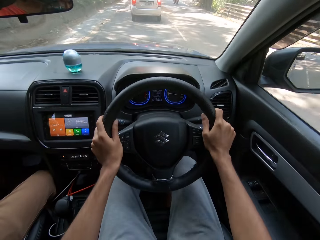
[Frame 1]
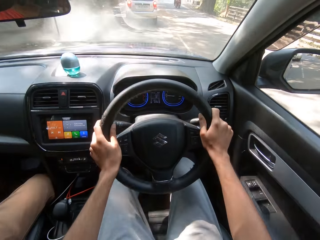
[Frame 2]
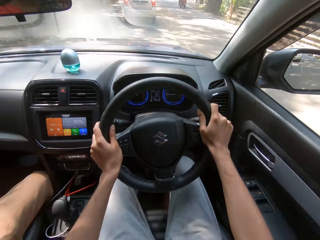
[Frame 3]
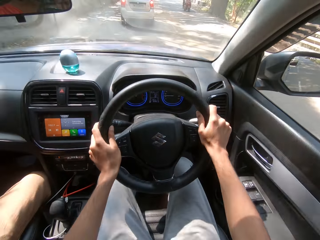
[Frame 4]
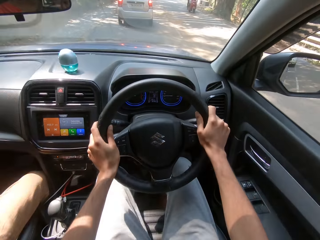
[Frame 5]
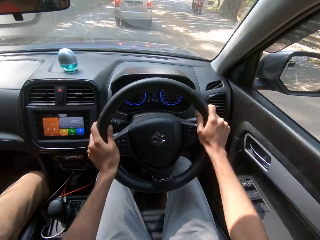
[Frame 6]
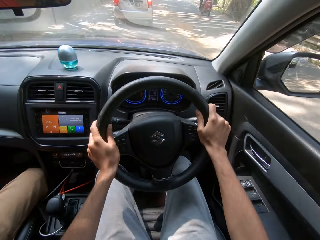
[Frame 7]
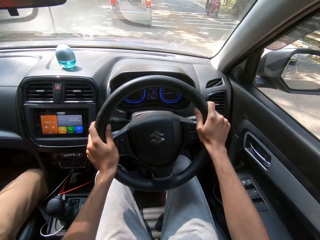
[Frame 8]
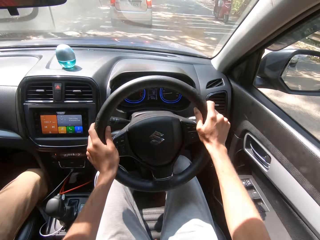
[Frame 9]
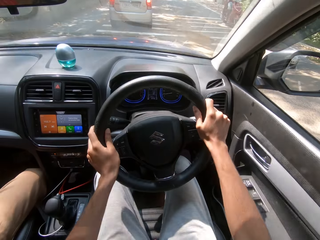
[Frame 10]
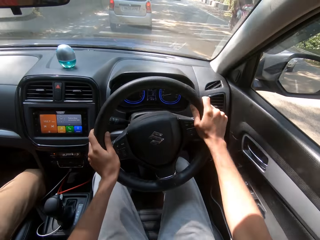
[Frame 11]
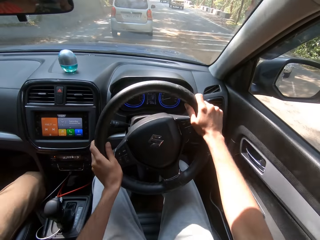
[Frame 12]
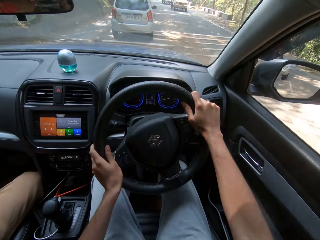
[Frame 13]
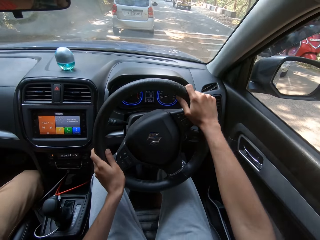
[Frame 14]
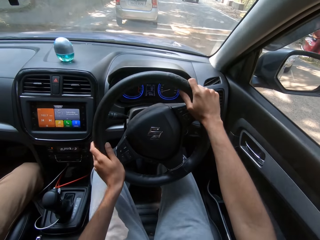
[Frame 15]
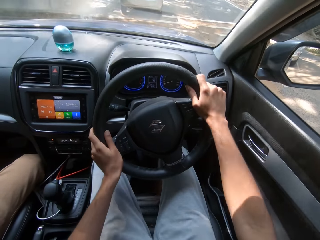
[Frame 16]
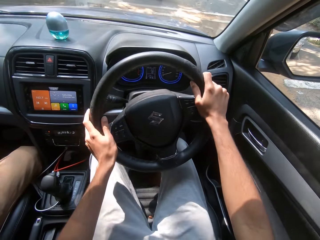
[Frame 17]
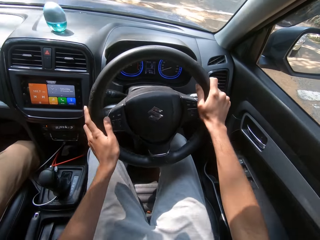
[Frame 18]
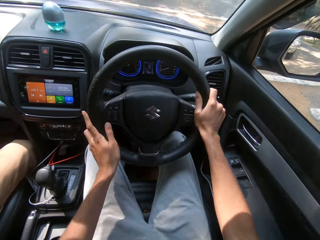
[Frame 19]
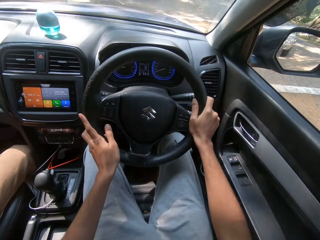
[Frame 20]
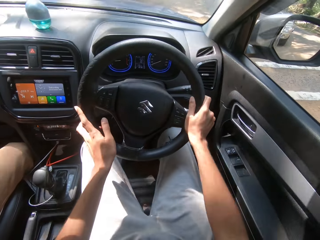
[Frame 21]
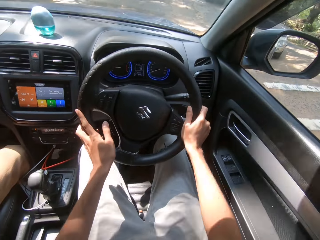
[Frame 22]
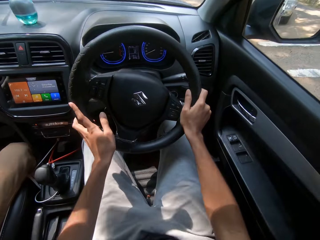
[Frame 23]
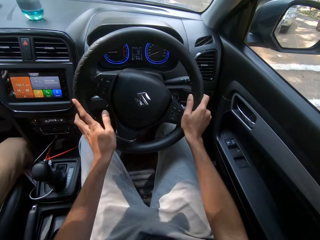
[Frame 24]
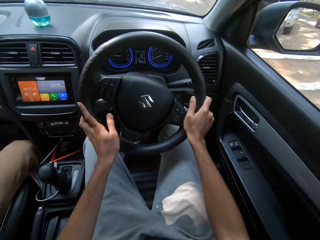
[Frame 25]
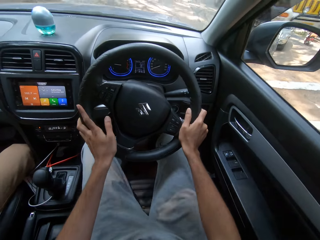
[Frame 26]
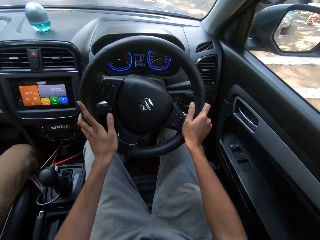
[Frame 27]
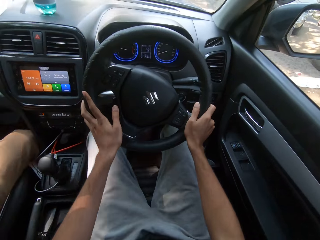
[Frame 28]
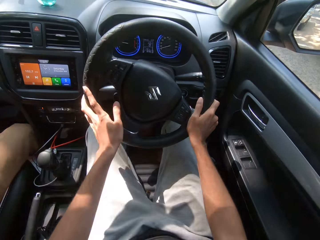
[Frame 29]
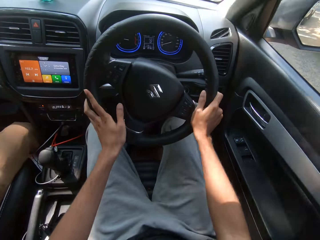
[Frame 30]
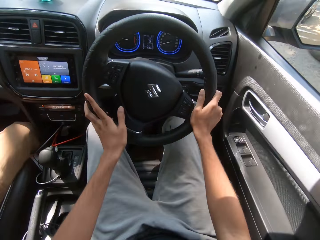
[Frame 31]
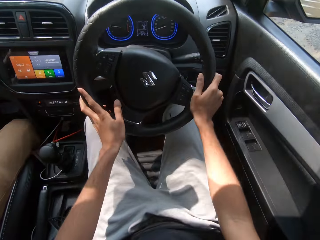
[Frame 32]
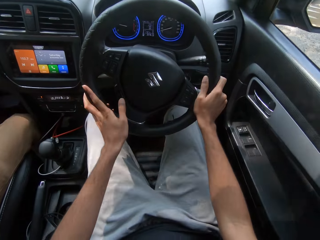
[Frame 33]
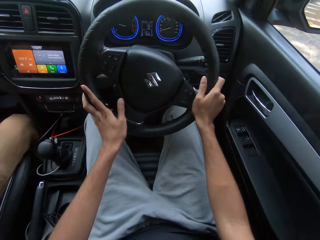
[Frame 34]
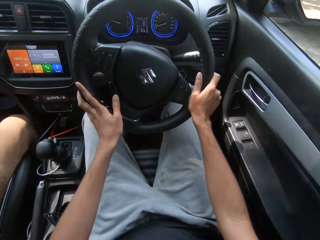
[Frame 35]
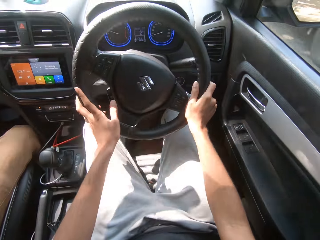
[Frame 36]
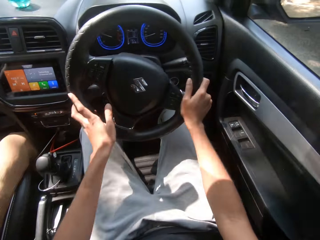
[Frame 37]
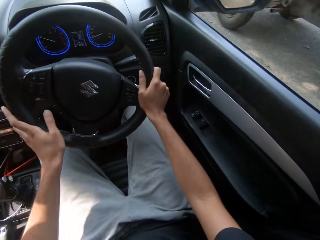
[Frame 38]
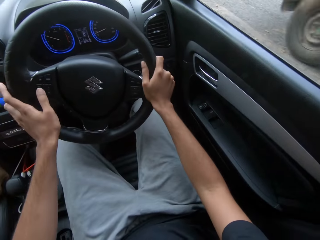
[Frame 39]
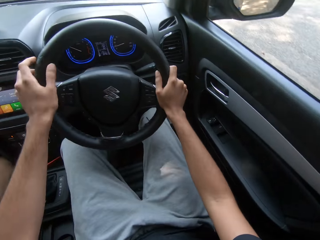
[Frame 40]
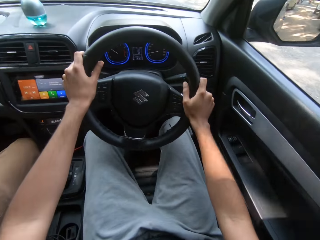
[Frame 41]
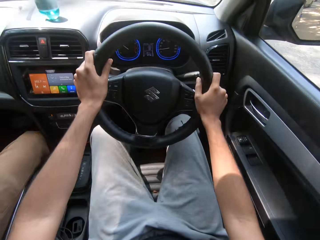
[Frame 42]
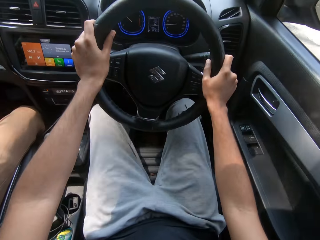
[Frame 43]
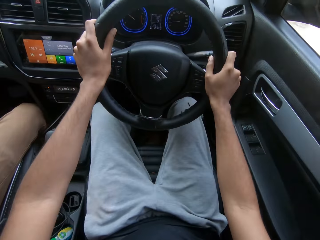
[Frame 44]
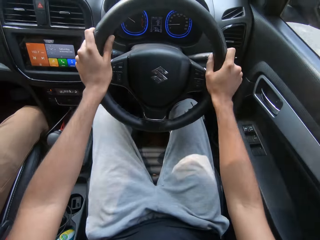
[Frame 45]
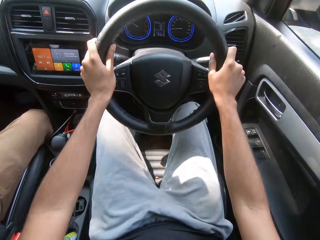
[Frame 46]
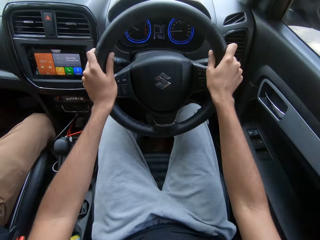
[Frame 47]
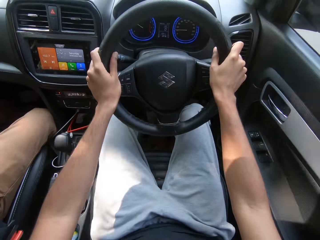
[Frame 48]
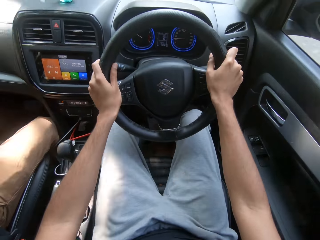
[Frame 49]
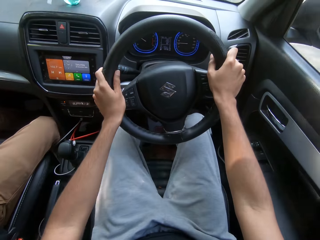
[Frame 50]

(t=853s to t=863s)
The camera wearer drives the car past a red motorcycle. They drive the car past a yellow minibus.

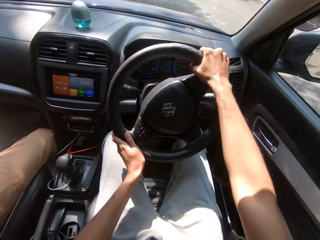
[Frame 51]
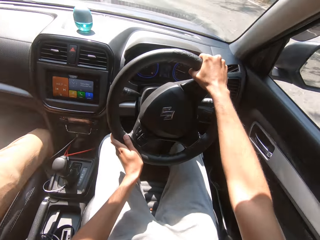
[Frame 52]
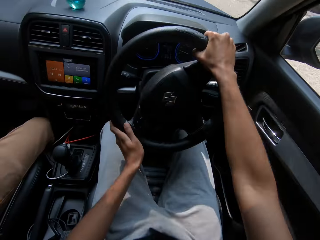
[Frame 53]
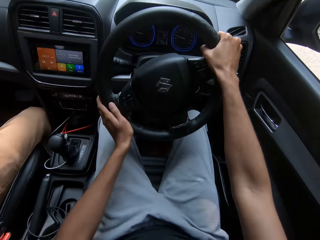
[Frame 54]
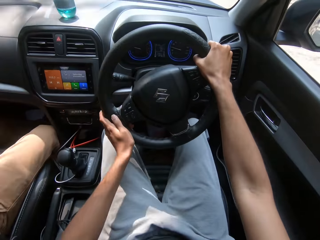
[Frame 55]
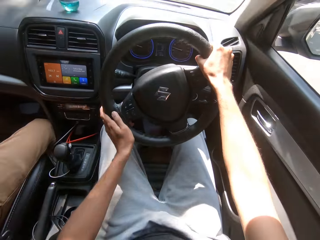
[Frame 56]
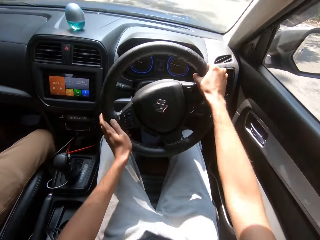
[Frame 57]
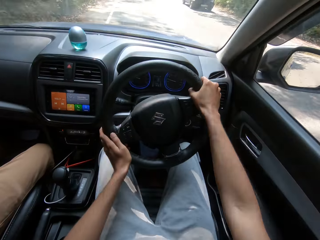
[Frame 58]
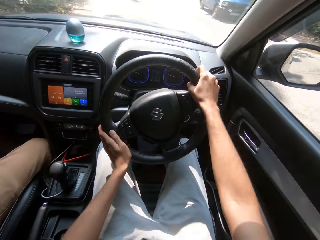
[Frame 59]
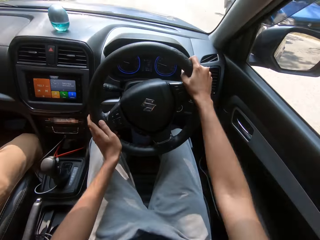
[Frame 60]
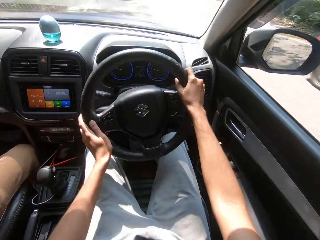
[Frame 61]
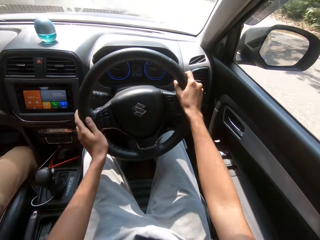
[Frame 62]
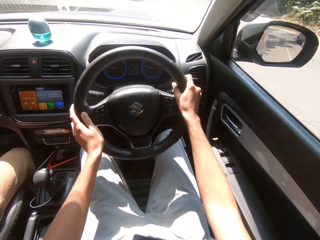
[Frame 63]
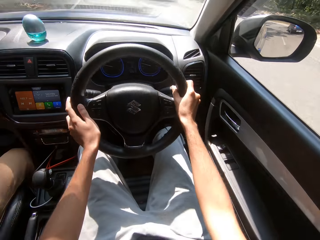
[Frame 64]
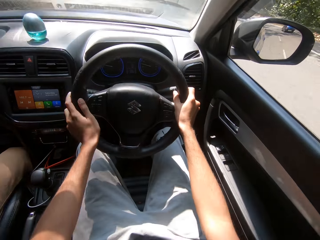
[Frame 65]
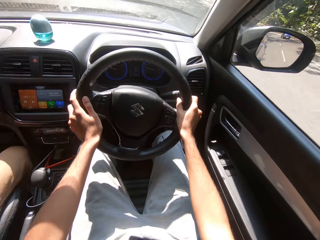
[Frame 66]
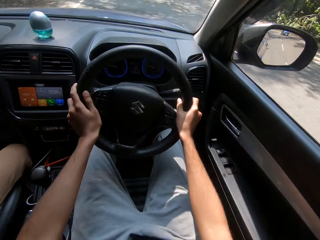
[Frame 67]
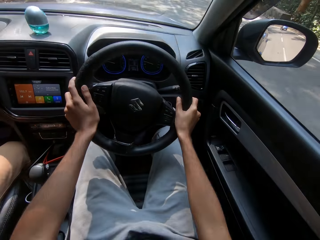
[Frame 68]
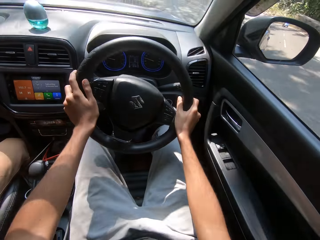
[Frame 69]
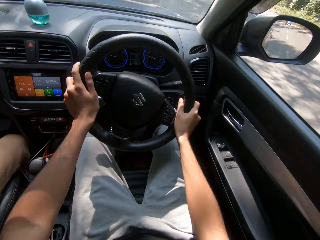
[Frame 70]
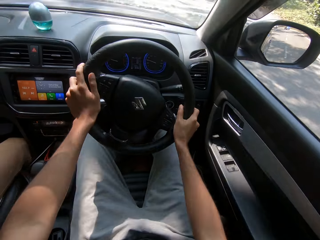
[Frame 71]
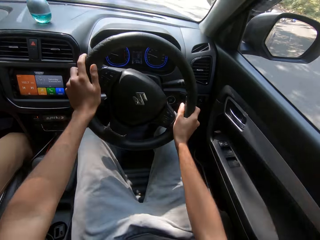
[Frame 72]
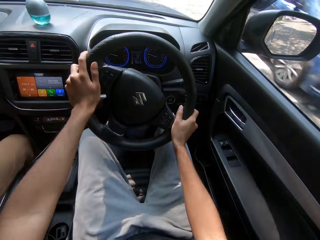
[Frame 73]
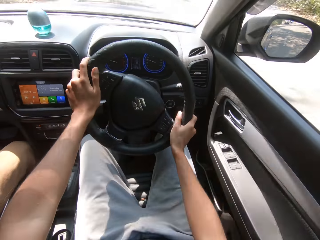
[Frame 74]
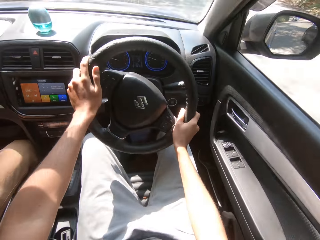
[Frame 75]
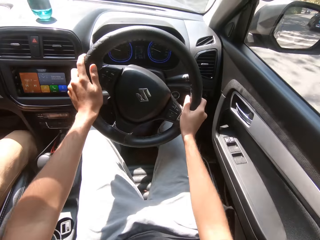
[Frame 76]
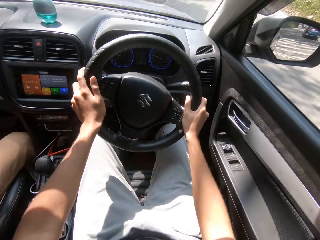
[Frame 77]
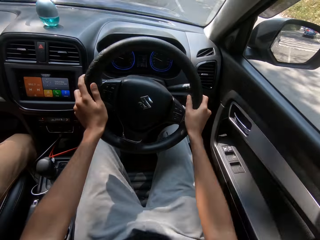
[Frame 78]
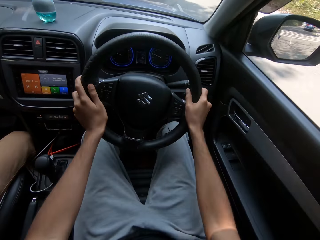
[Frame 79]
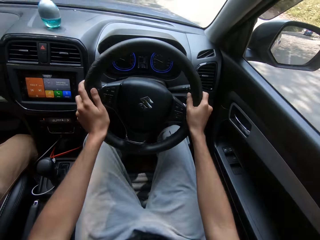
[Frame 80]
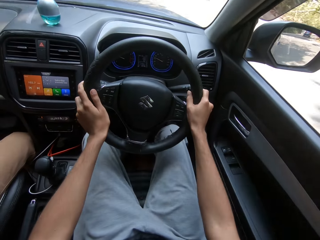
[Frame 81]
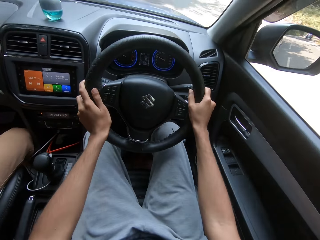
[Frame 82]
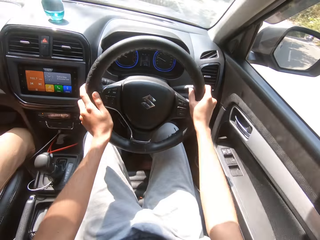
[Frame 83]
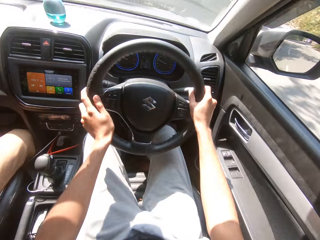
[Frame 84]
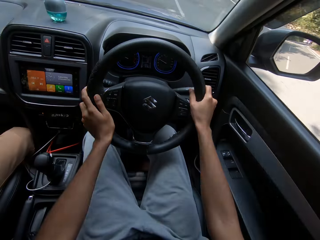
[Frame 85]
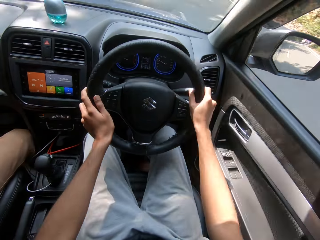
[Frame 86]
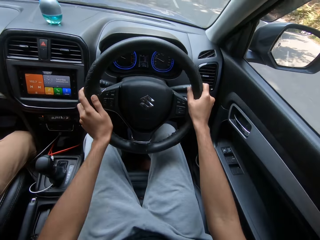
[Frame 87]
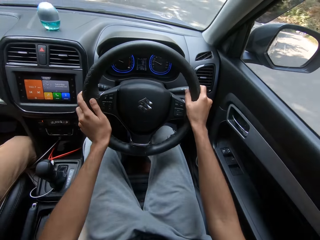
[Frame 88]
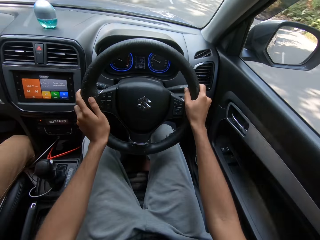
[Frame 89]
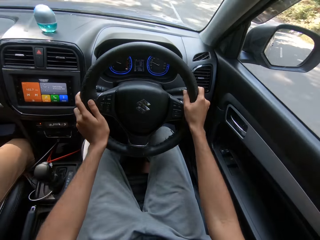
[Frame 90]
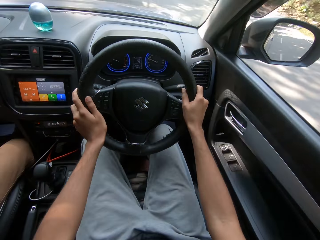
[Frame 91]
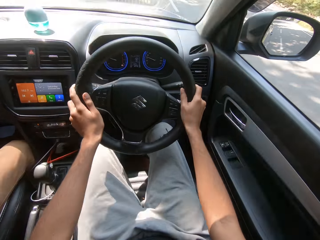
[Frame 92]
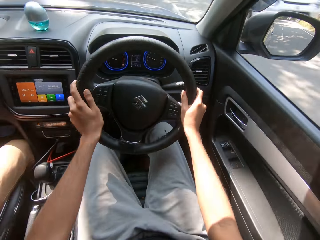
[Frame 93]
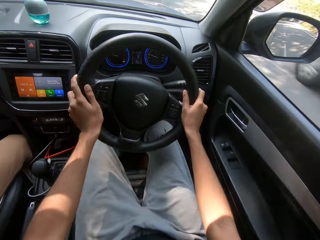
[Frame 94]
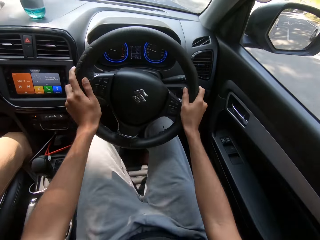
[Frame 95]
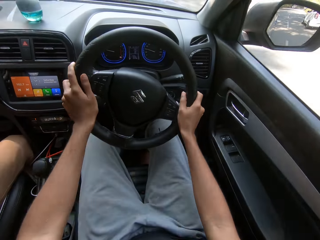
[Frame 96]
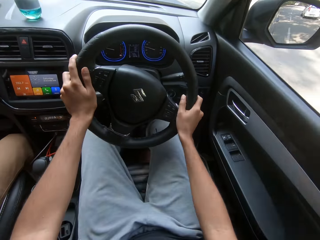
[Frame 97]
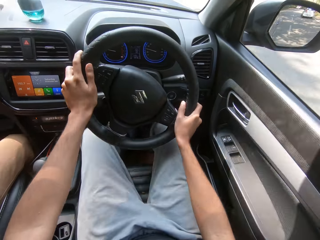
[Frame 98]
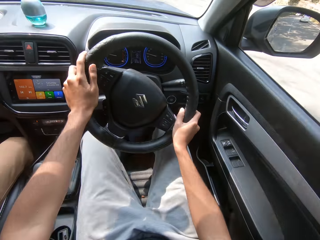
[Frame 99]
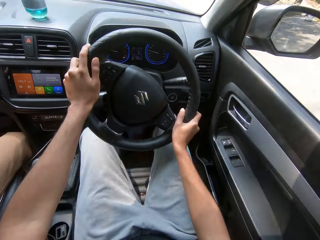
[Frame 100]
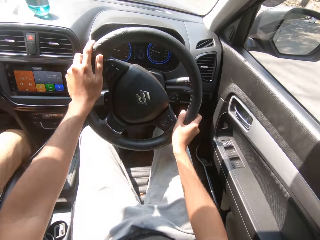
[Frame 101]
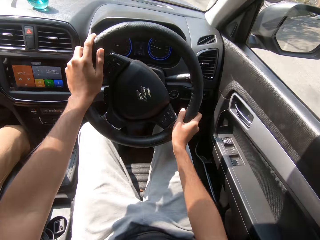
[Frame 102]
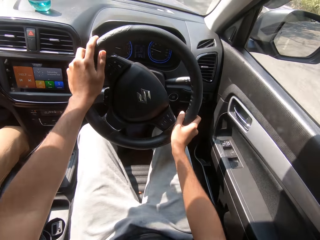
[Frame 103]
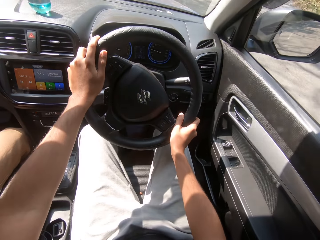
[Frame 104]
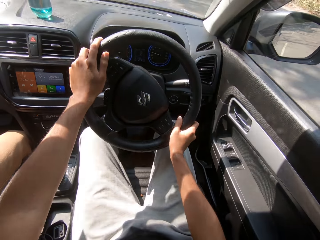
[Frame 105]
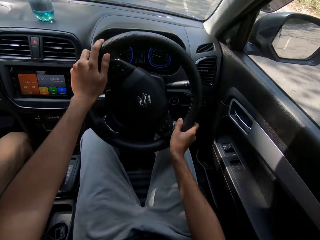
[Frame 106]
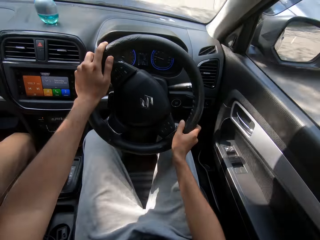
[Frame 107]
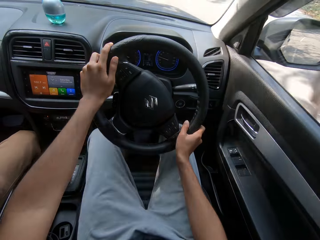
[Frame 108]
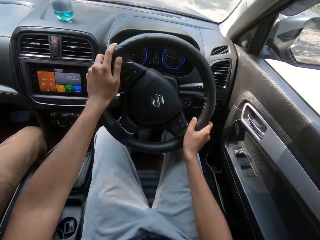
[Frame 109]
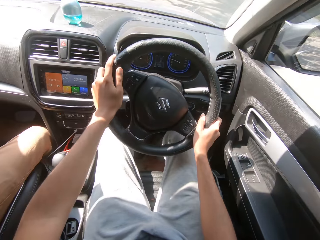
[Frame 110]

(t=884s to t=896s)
The camera wearer drives the car past a blue minibus. They drive the car past a blue car. They drive the car past a grey car.
